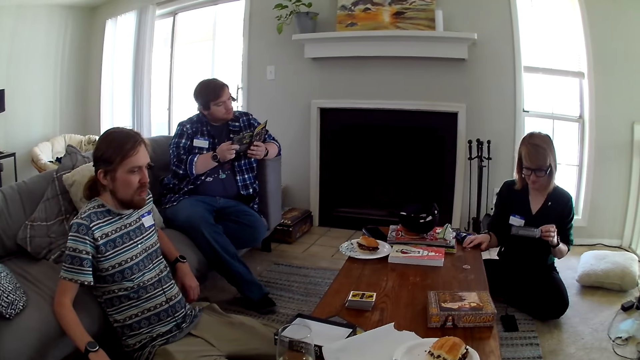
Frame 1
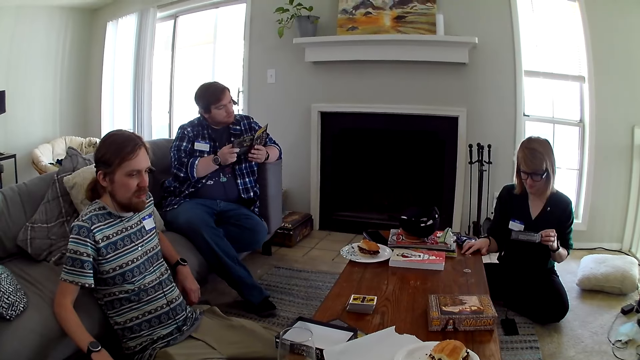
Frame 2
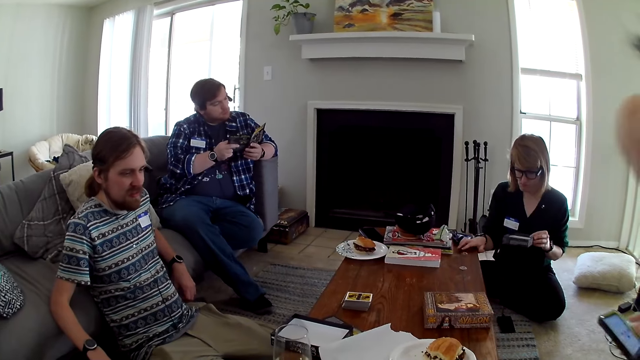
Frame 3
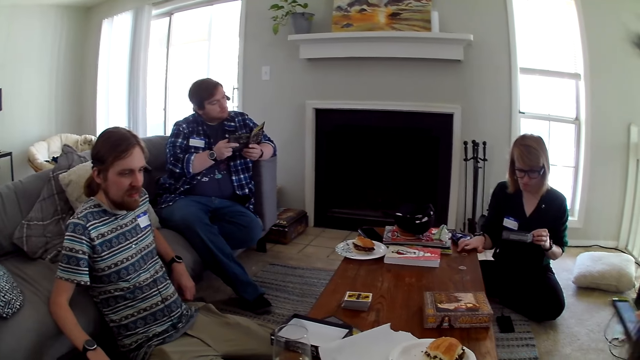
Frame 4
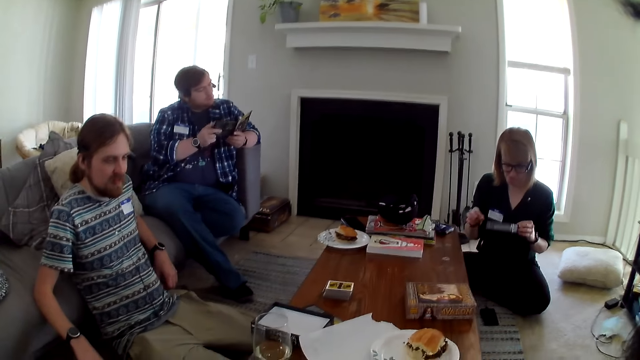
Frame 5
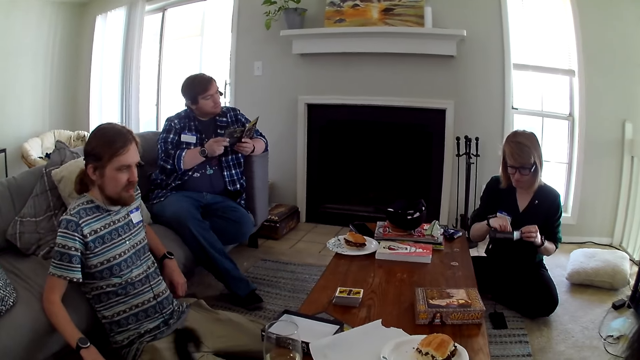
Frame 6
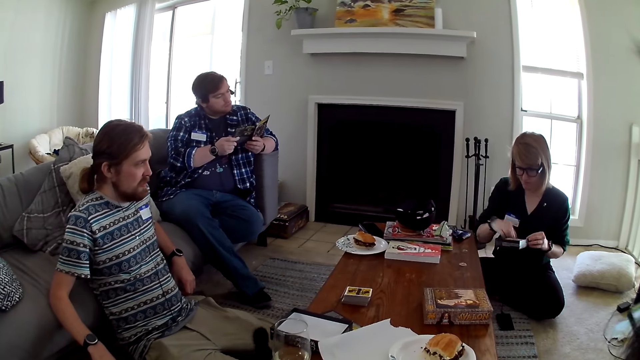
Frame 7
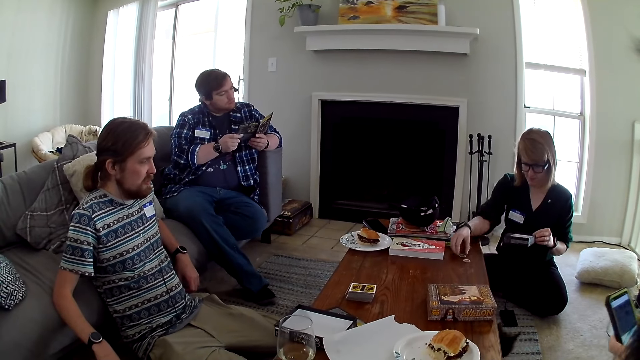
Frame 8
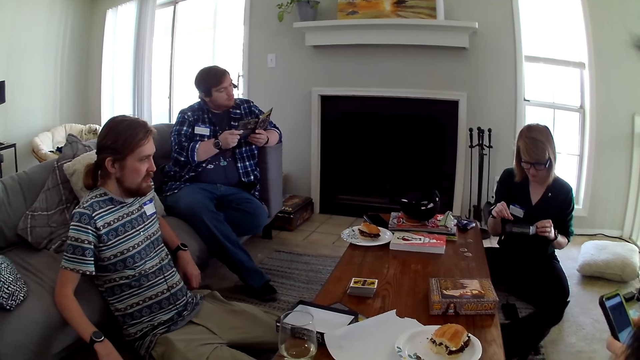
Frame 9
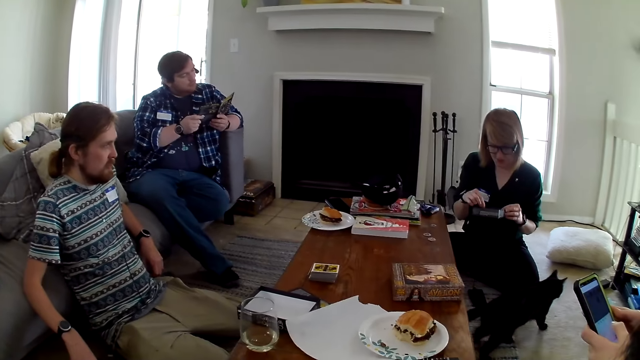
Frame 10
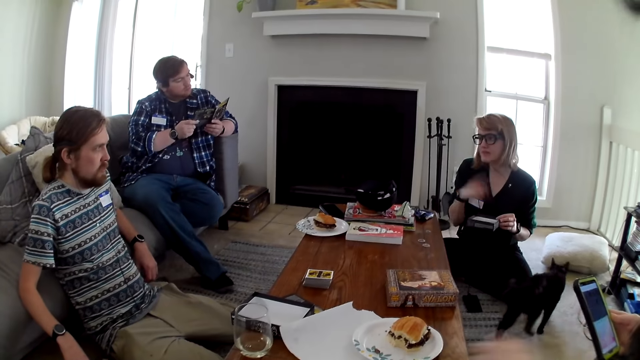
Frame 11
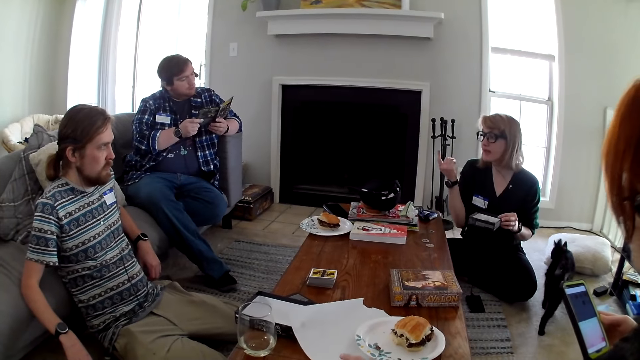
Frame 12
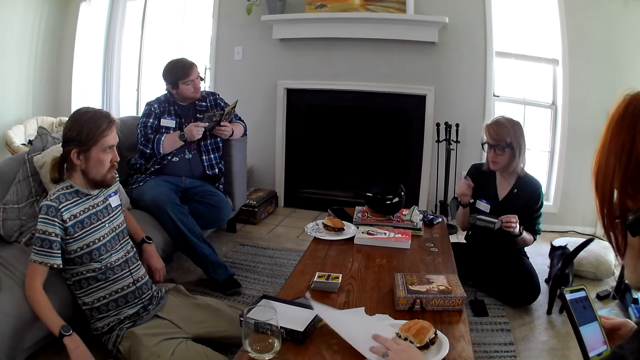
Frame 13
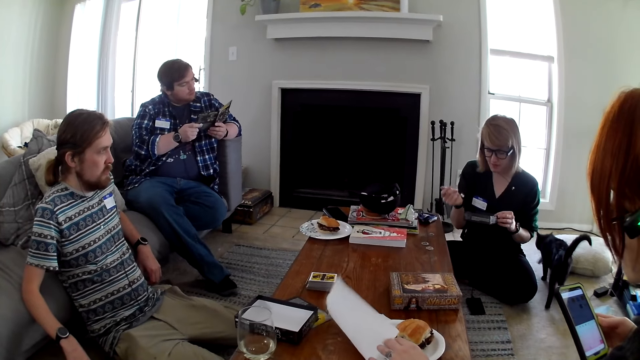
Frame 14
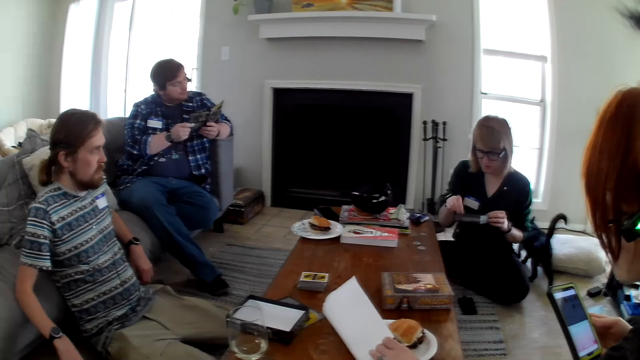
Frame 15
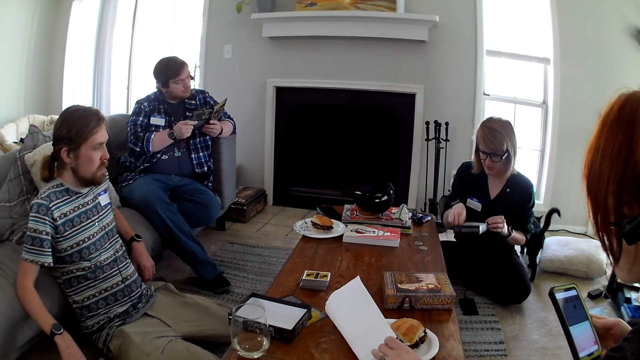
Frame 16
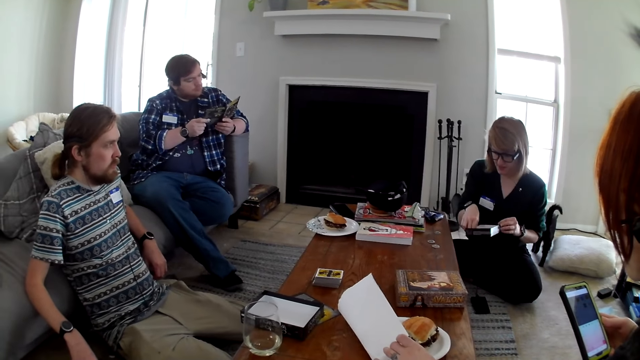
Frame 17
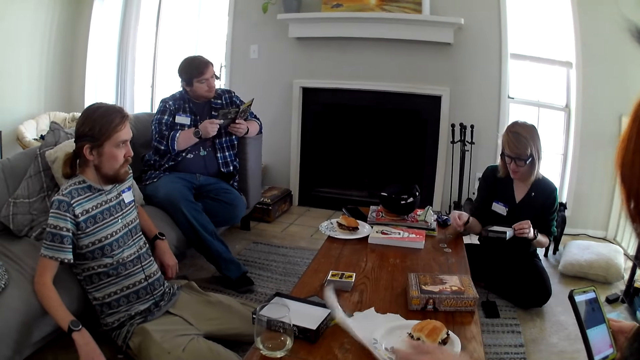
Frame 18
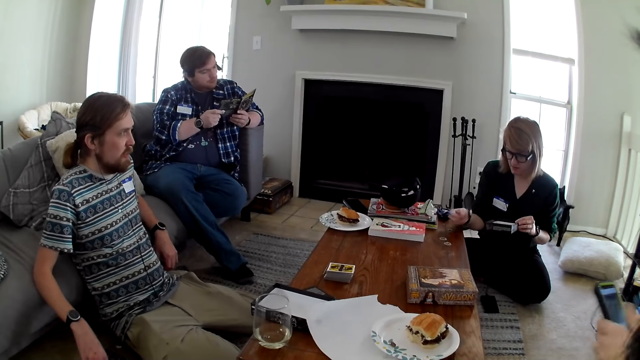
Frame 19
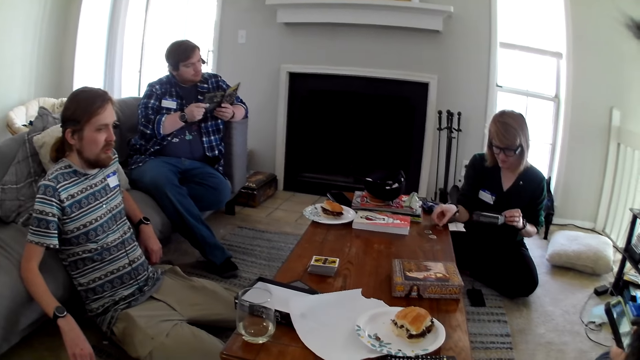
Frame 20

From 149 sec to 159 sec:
A woman moves something. The woman operates the phone. The woman moves hands.

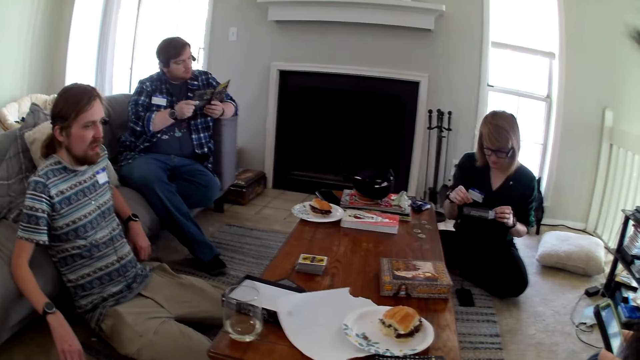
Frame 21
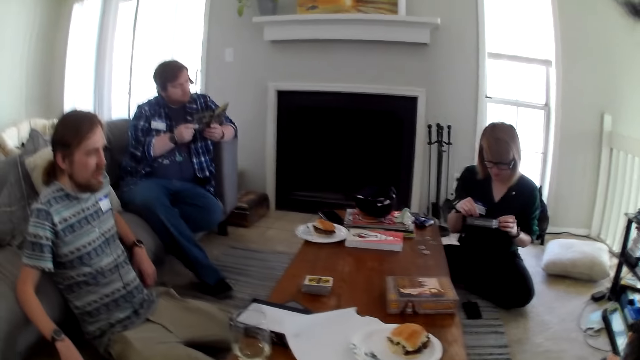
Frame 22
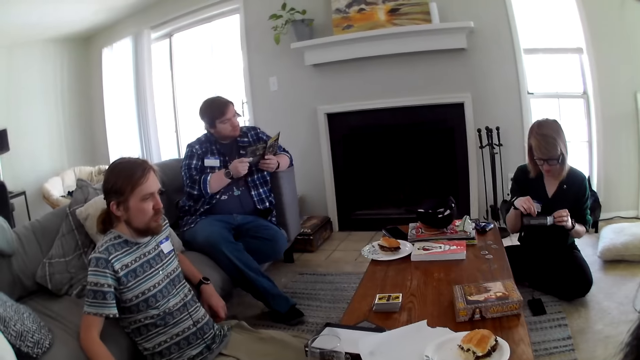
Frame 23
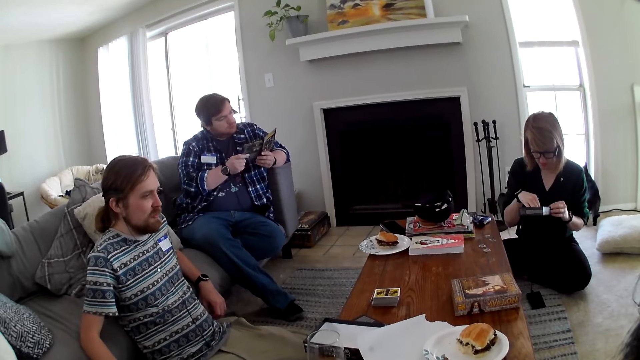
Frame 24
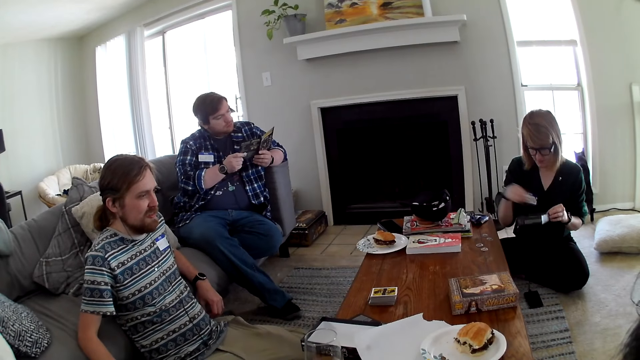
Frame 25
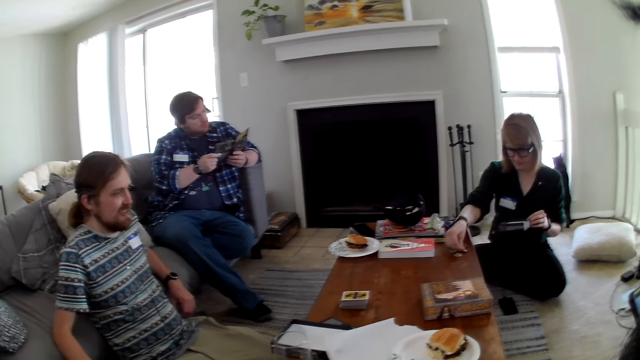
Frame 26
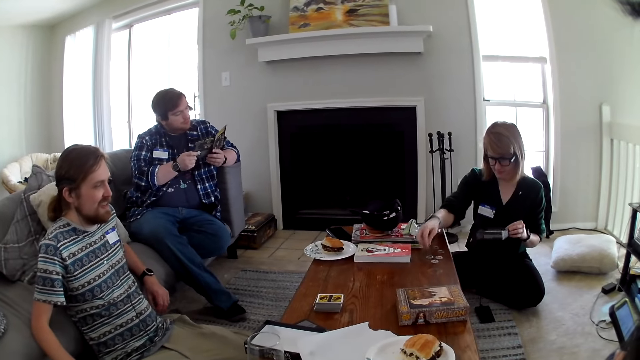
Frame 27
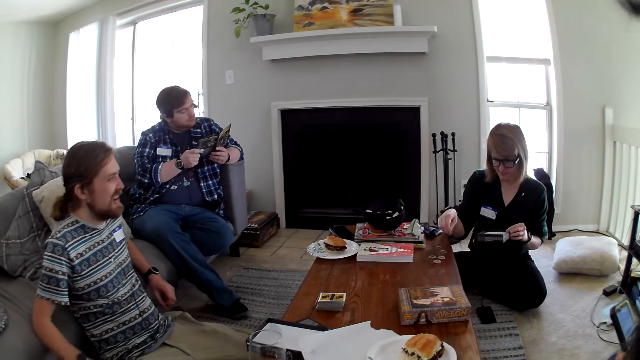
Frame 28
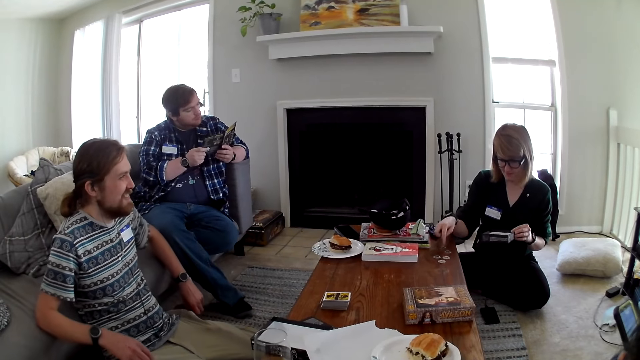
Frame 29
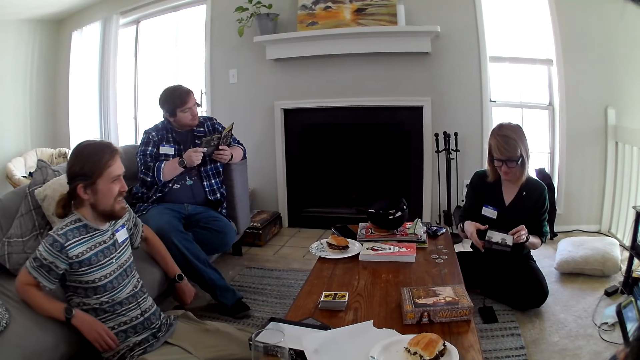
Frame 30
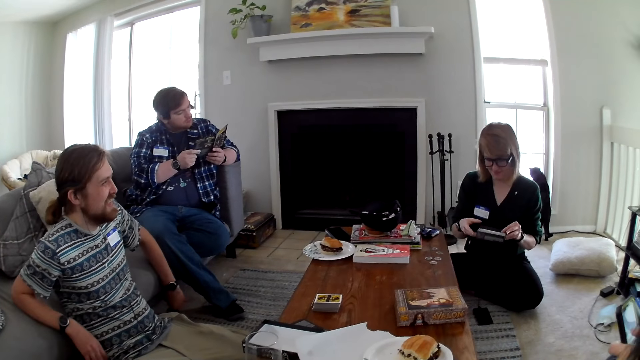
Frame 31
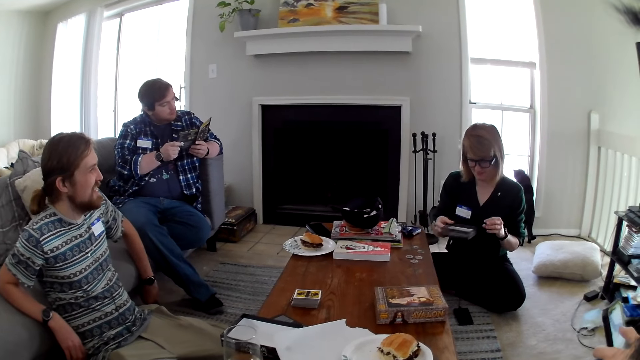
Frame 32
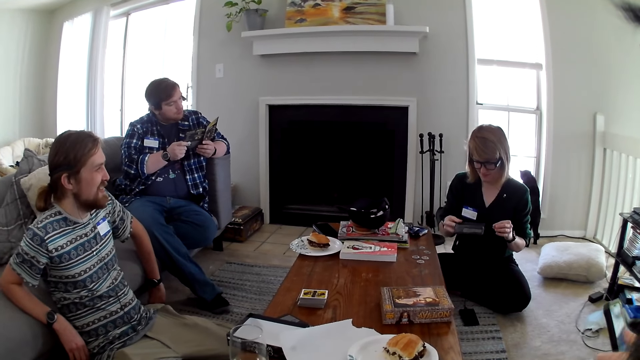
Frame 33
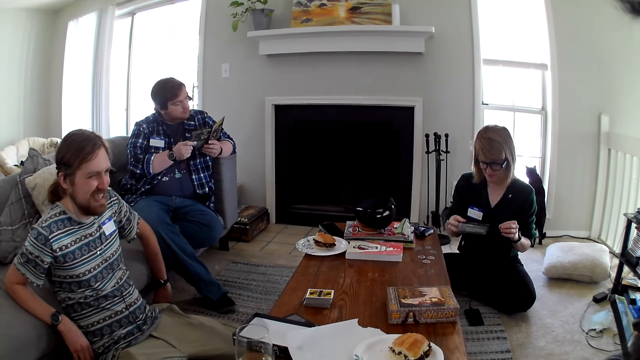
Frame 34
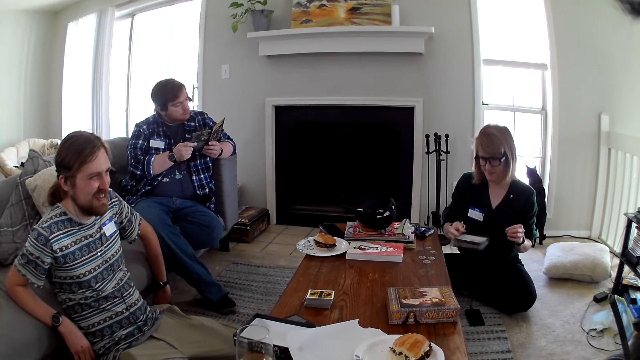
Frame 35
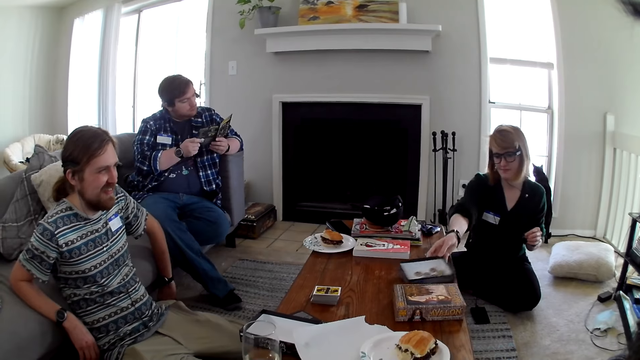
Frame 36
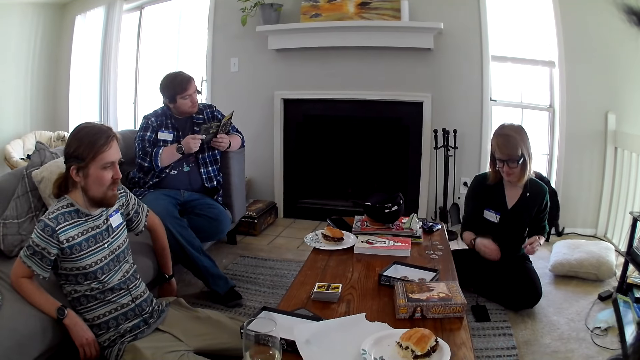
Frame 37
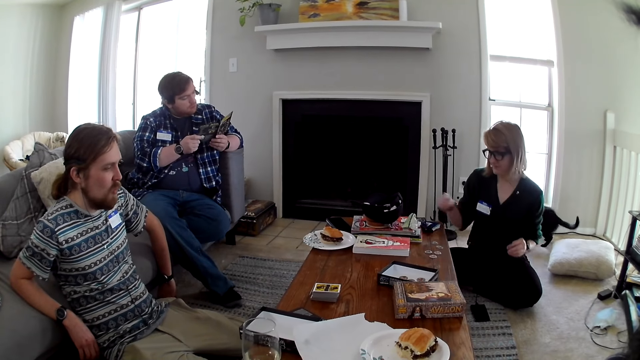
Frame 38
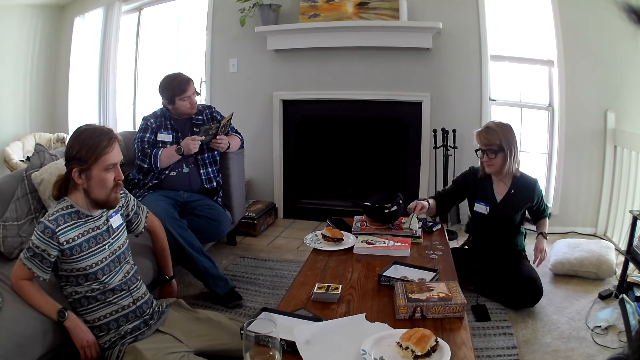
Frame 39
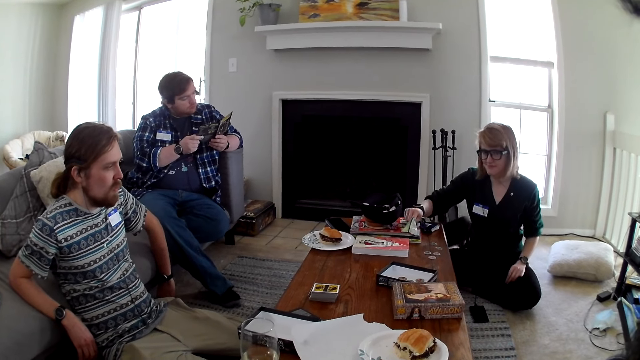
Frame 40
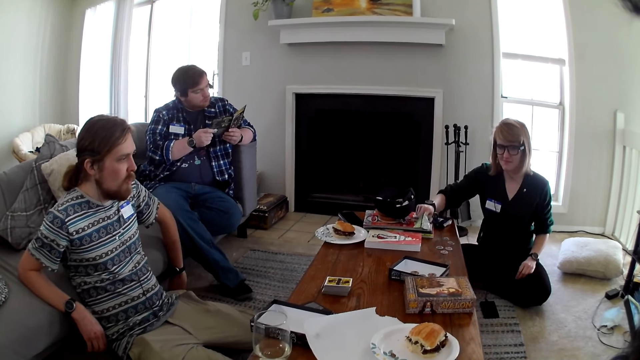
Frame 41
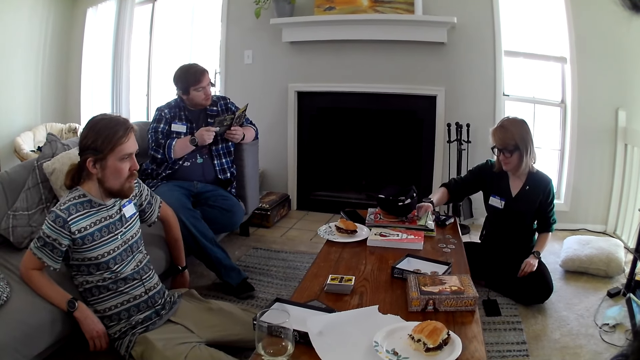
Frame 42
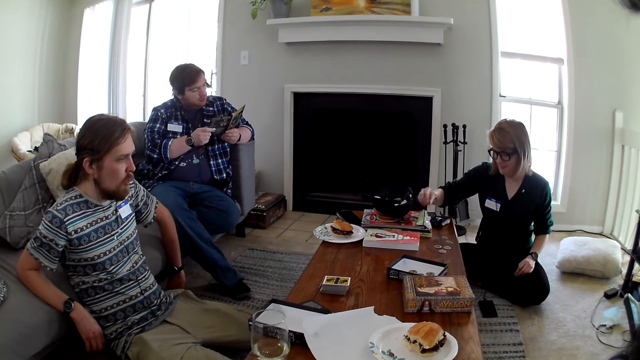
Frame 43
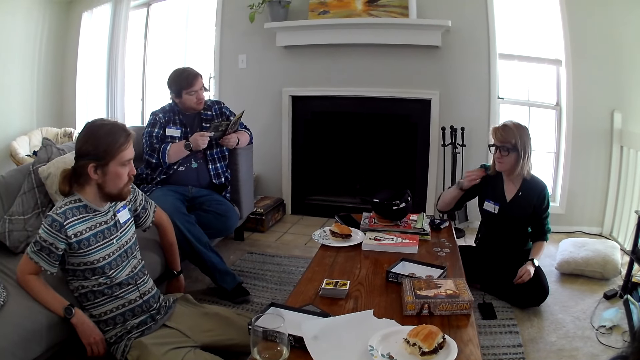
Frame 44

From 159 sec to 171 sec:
A woman puts something on the table. The woman places the box of something on the table. The woman picks the candy.
